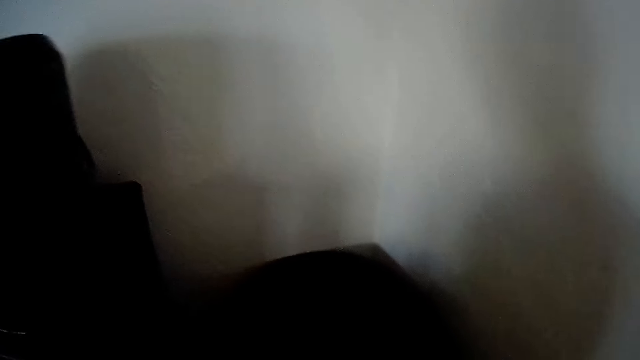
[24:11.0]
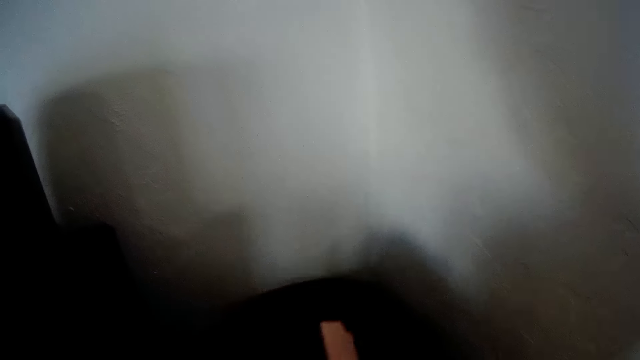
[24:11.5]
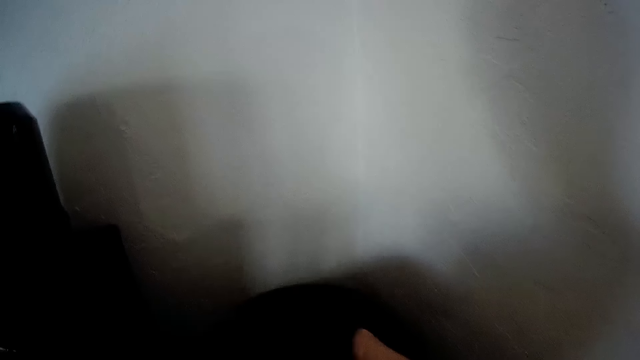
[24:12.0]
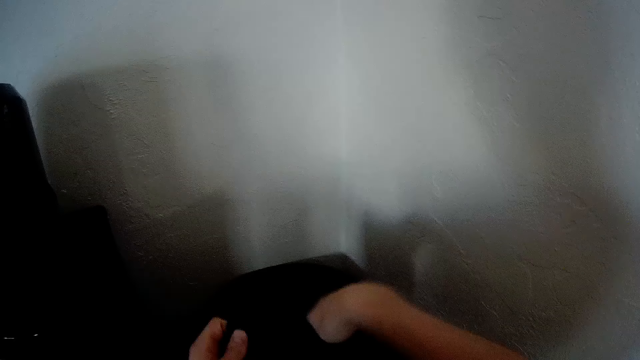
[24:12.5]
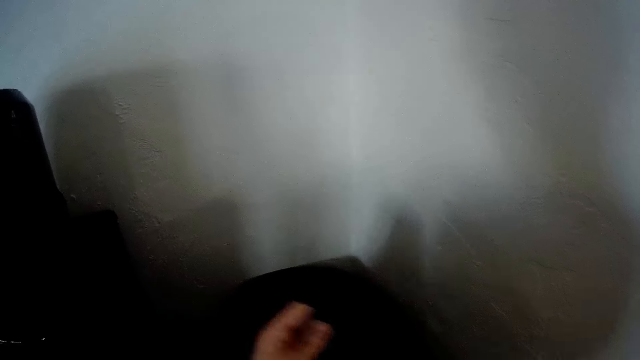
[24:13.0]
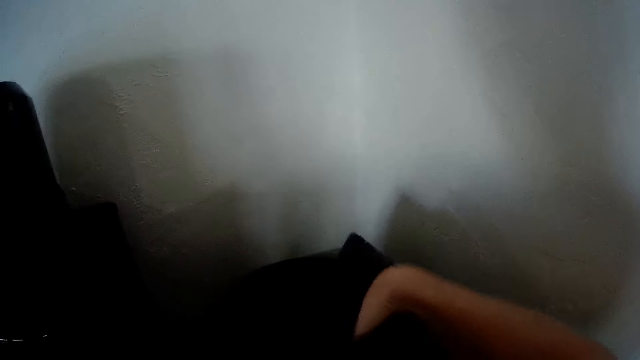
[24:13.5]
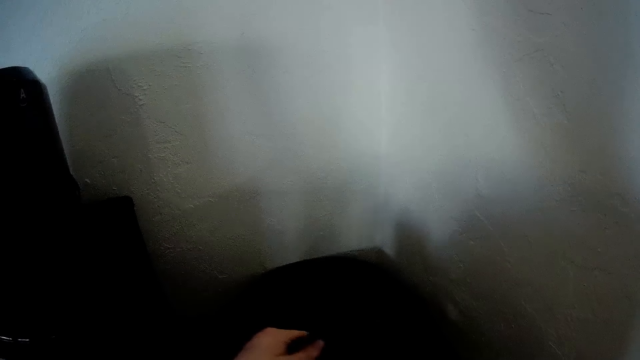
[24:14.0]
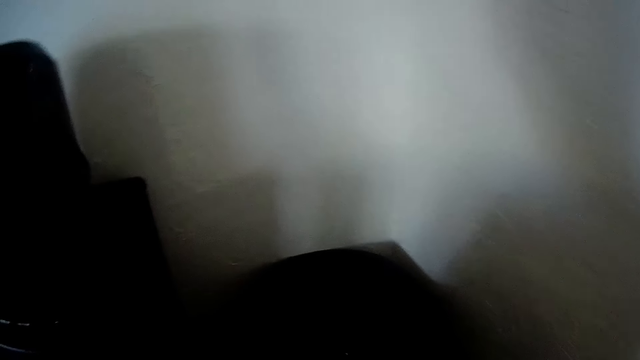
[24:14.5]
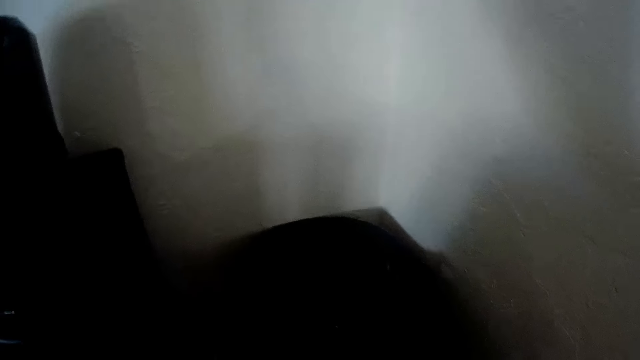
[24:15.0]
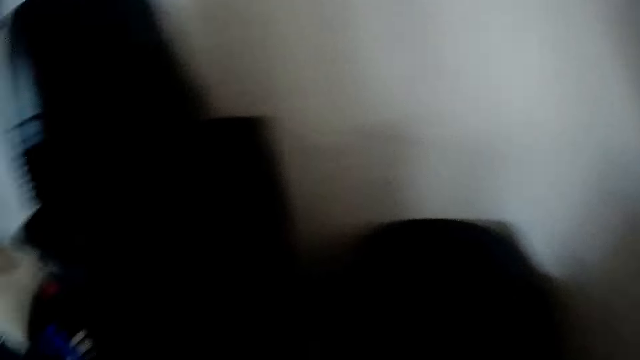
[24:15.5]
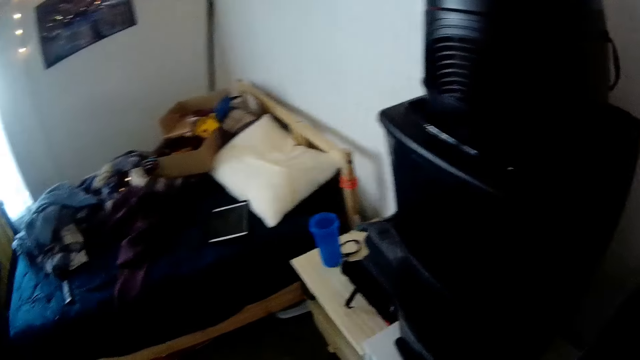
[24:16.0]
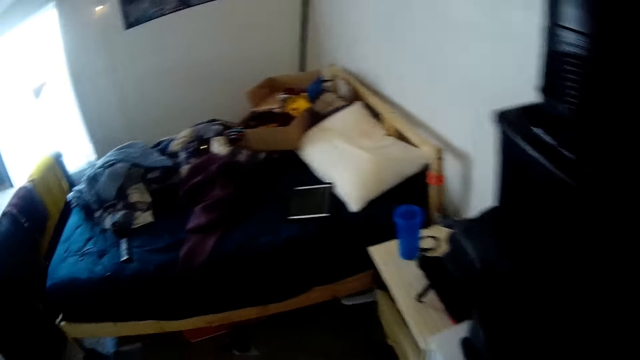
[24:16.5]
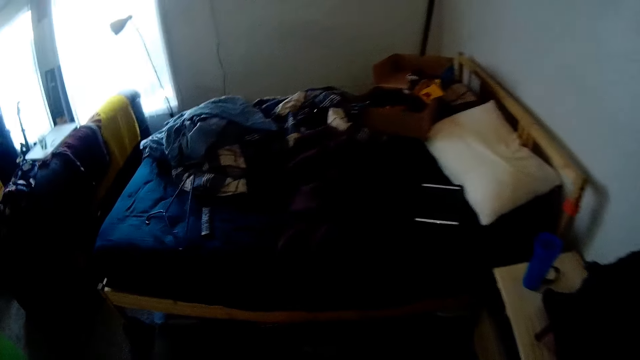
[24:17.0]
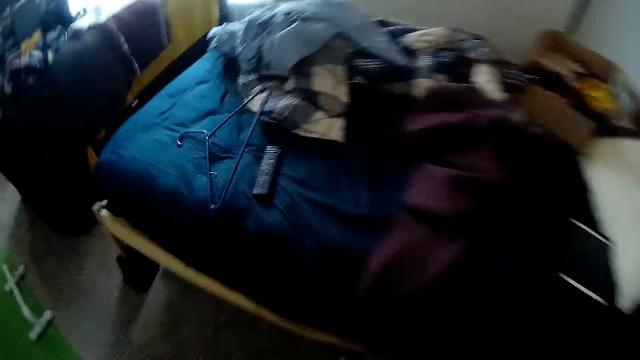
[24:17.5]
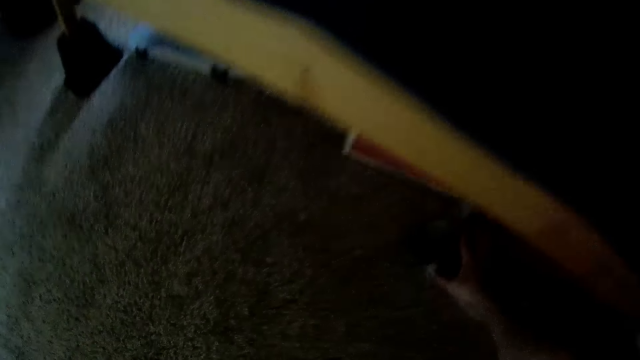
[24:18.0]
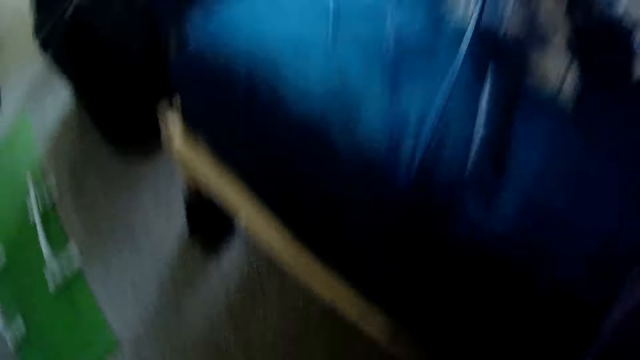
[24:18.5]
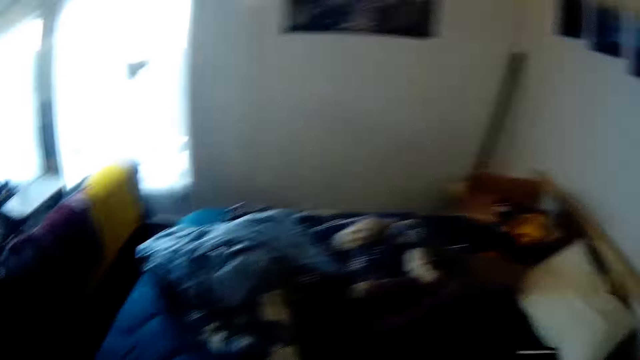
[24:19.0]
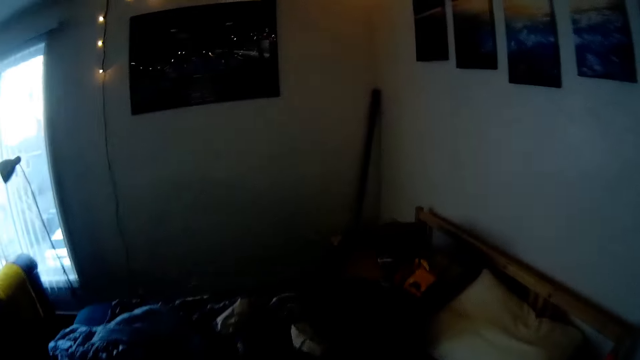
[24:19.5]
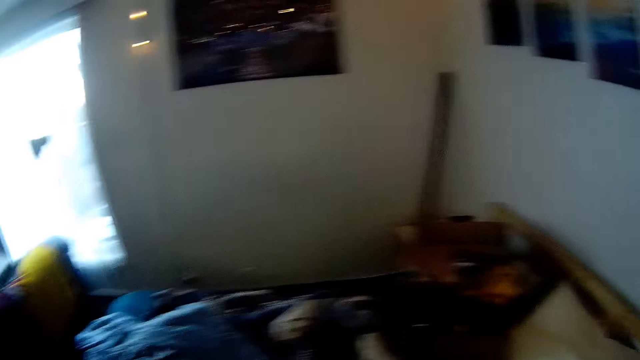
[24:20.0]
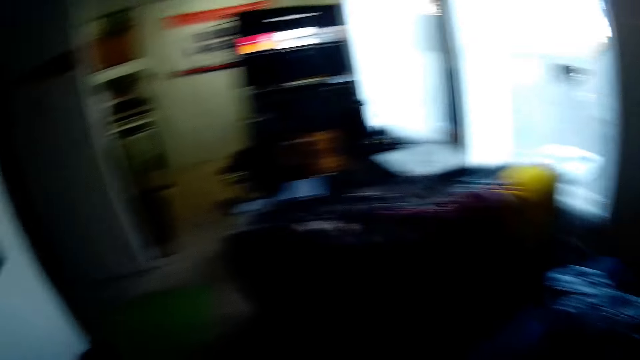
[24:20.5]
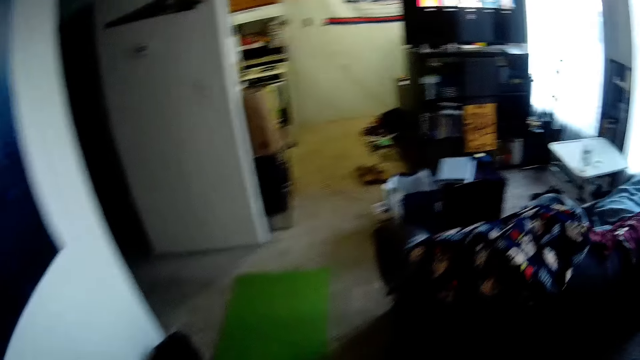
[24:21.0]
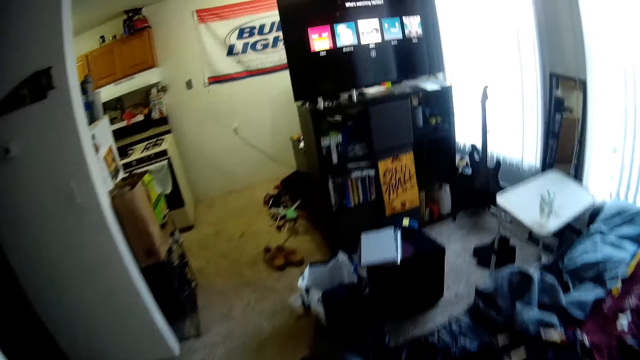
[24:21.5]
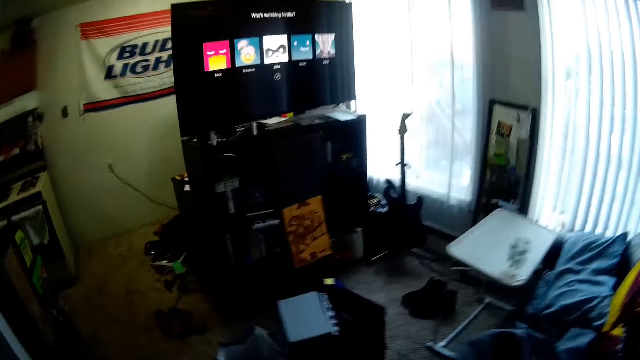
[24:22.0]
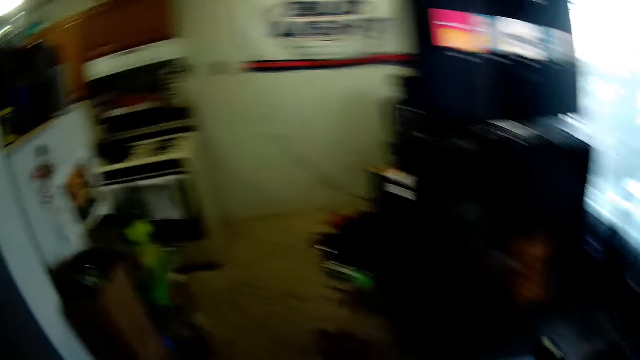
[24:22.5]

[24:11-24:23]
The camera wearer picks a piece of plastic from under the bed with his right hand. He drops the piece of plastic on the bed.

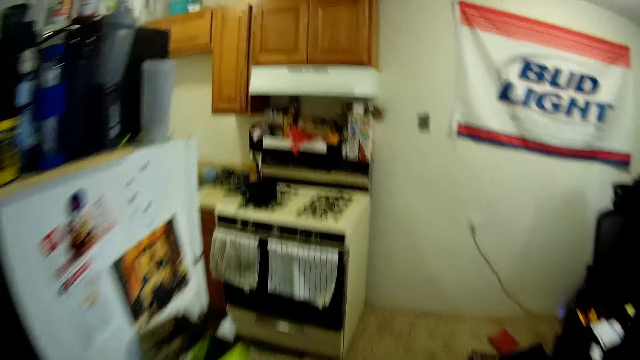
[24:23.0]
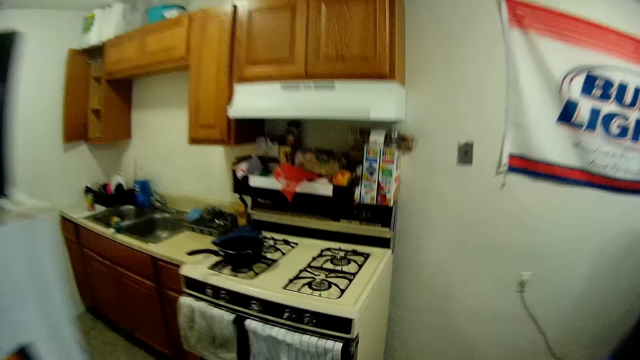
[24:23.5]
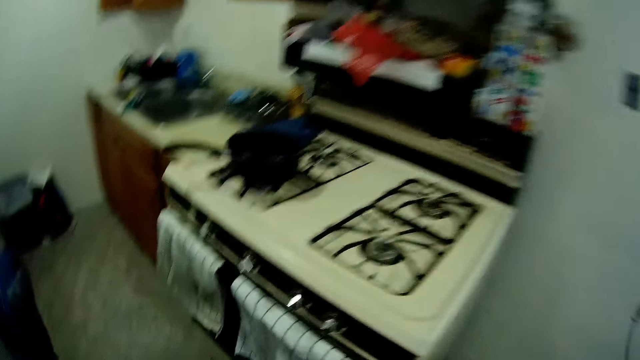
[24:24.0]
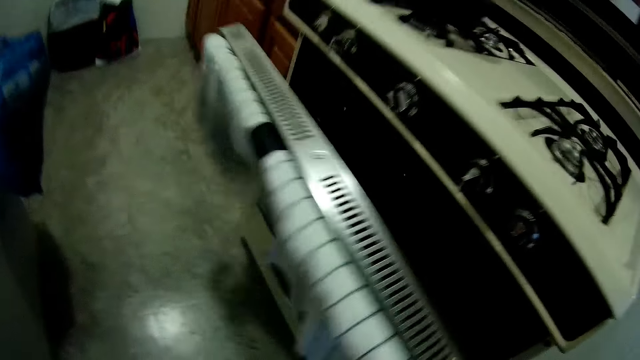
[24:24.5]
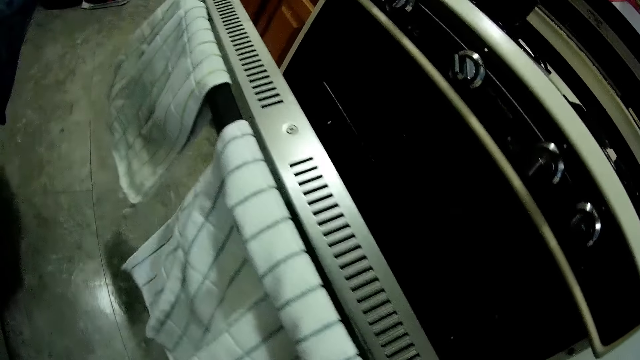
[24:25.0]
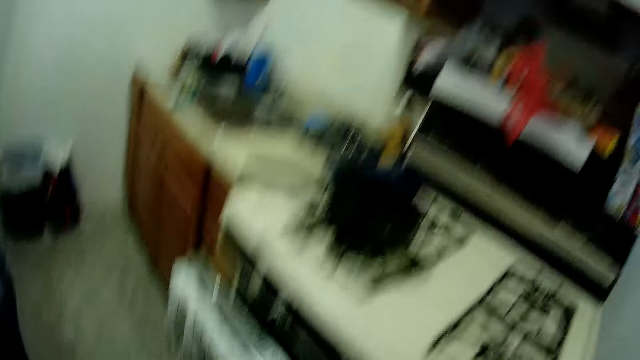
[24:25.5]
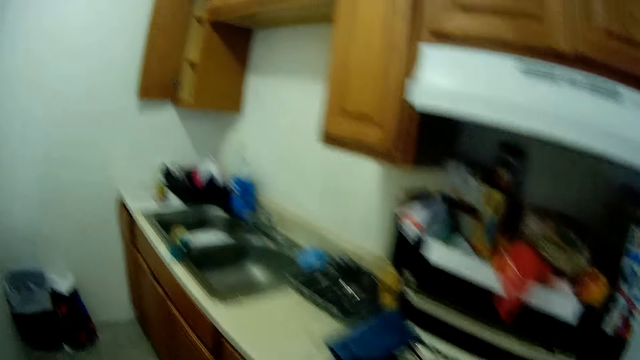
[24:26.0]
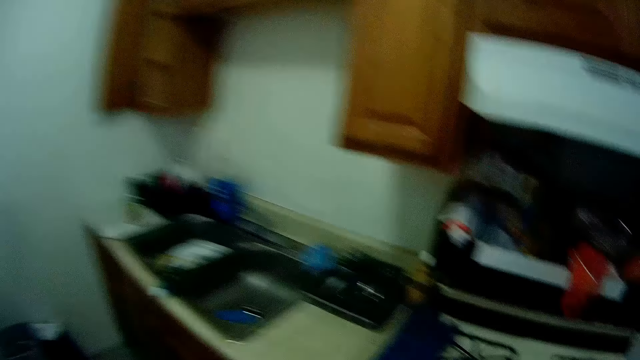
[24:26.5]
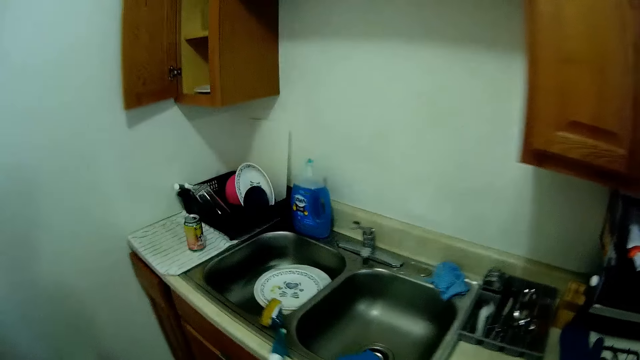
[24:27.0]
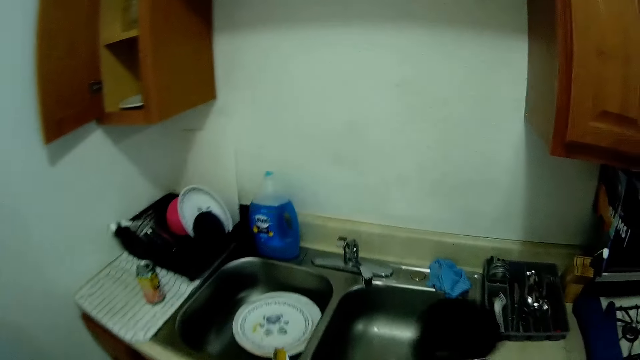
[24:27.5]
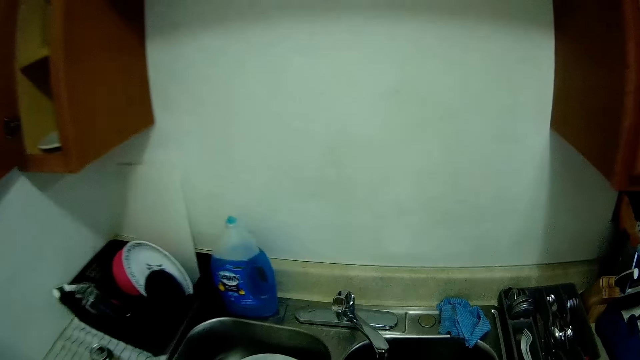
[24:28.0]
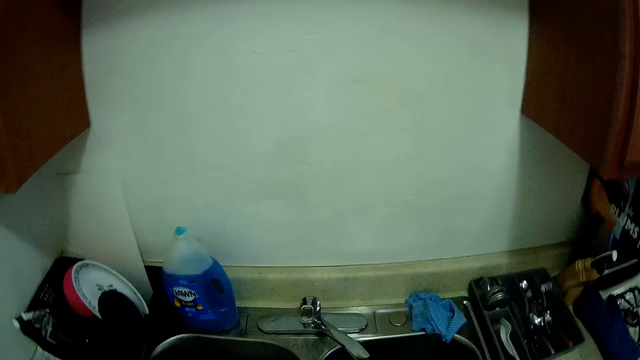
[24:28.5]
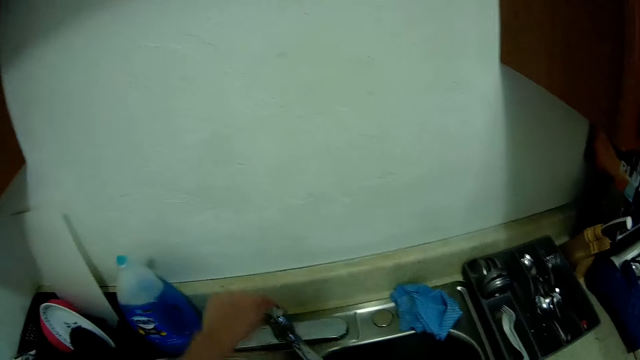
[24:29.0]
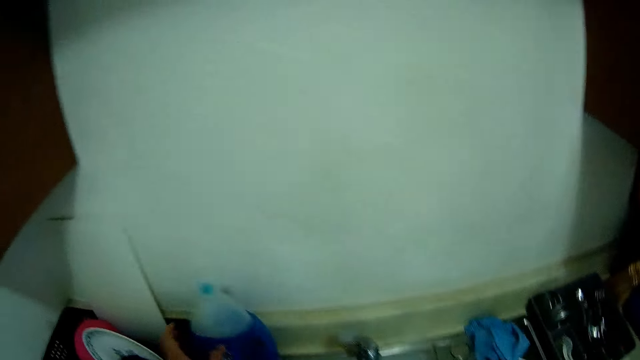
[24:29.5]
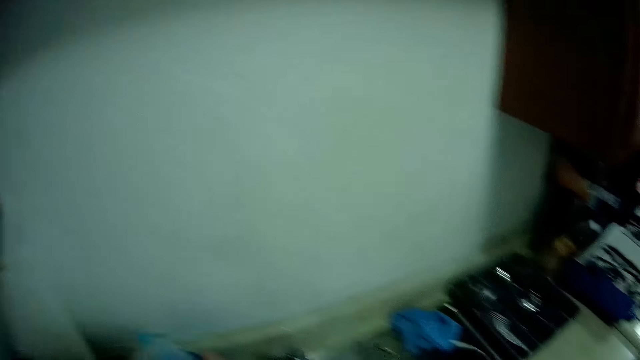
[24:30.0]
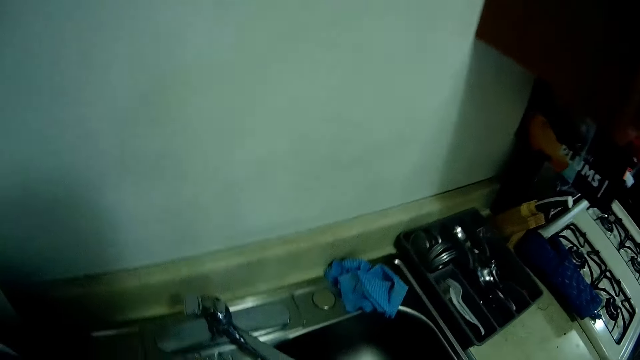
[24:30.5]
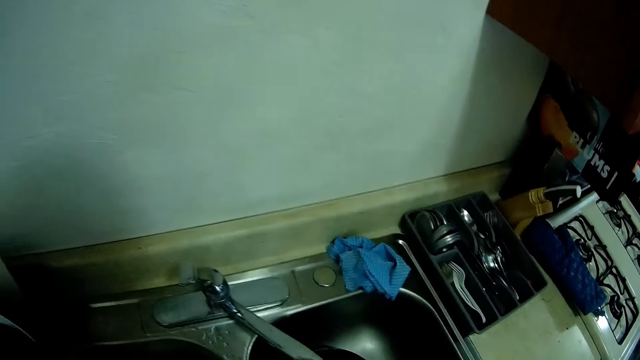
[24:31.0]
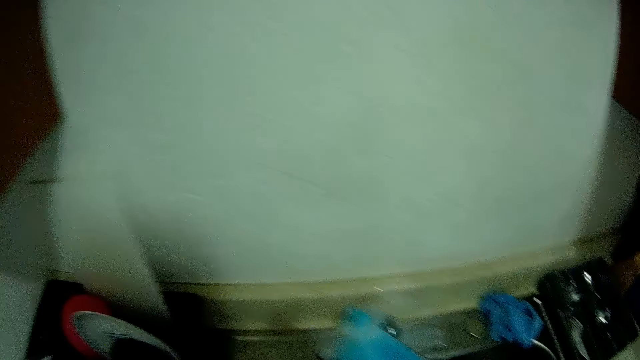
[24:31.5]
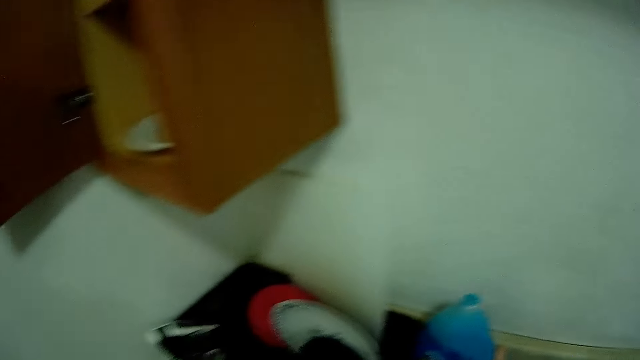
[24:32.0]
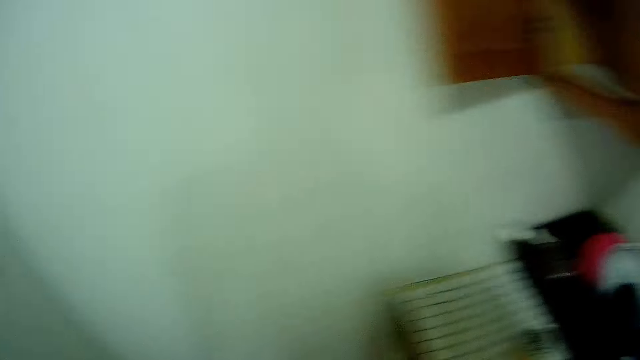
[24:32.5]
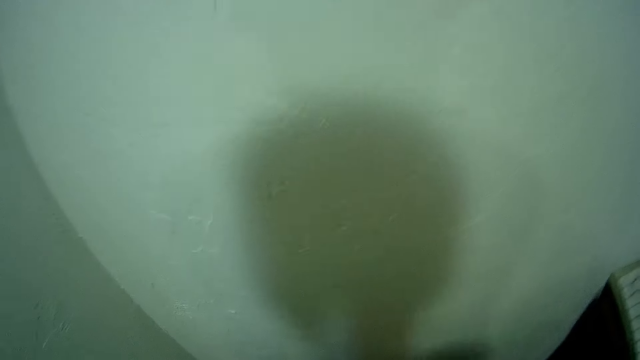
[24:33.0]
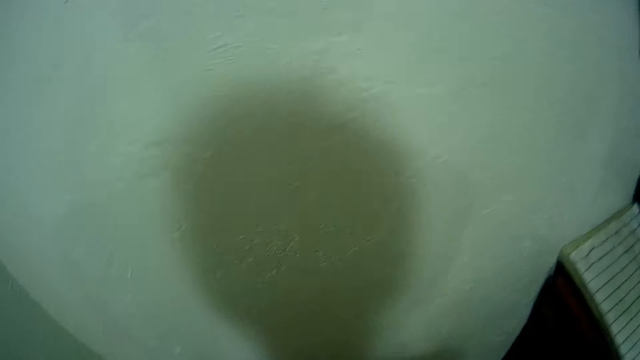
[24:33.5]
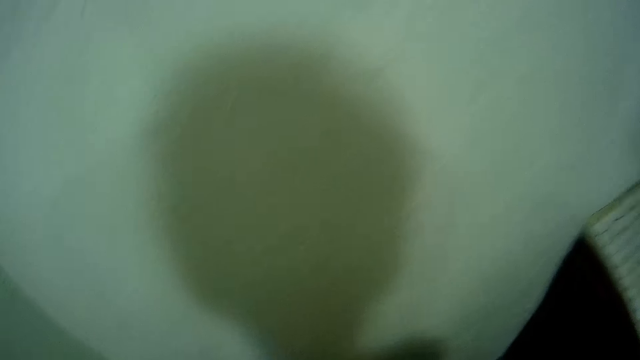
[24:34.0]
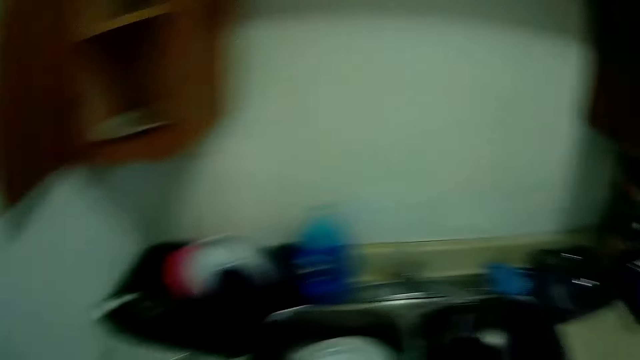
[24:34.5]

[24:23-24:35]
The camera wearer walks around the kitchen. He opens an electric oven with his right hand. He closes the oven. He drops a bowl into a sink with his right hand. He turns on a faucet with his left hand. He picks a blue container from a kitchen cabinet with his right hand. He drops the blue container on top of the kitchen cabinet with his right hand.
